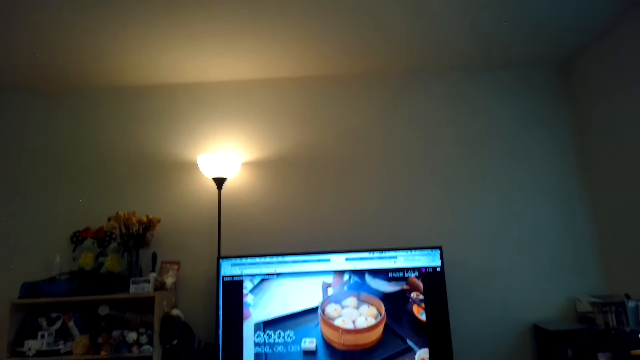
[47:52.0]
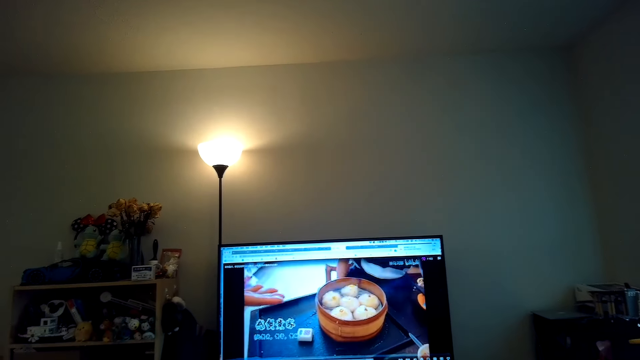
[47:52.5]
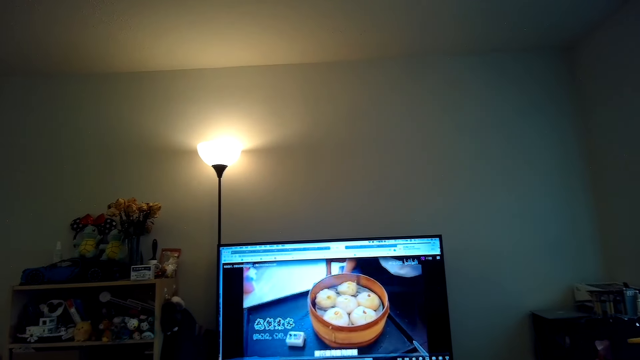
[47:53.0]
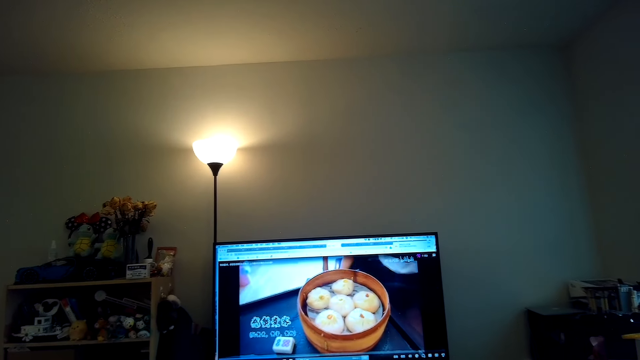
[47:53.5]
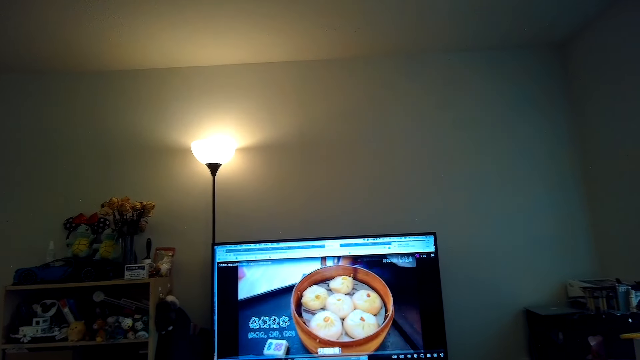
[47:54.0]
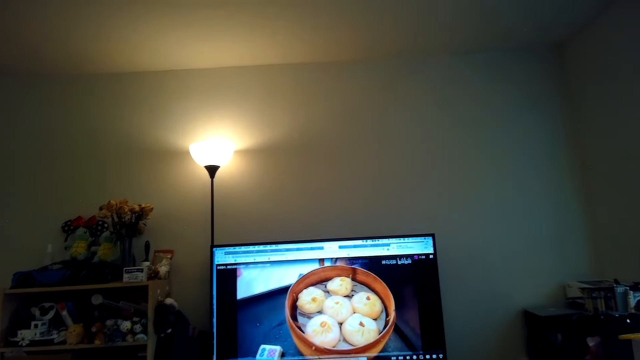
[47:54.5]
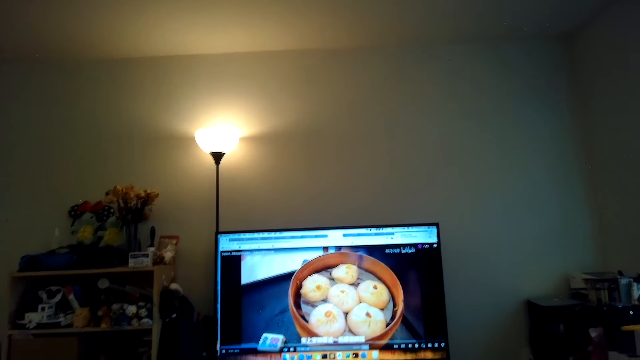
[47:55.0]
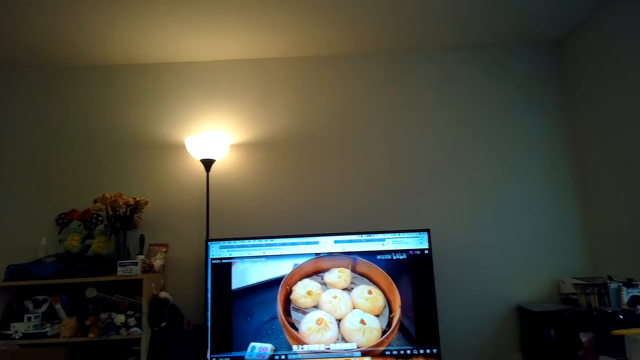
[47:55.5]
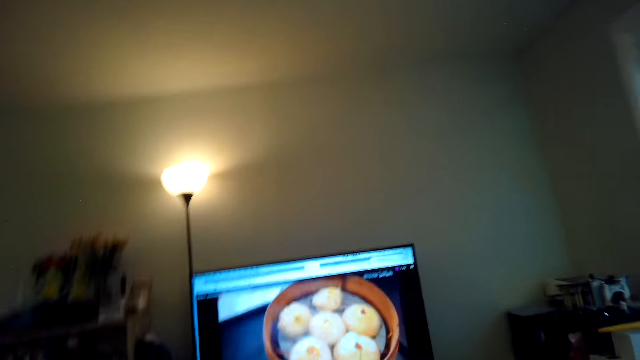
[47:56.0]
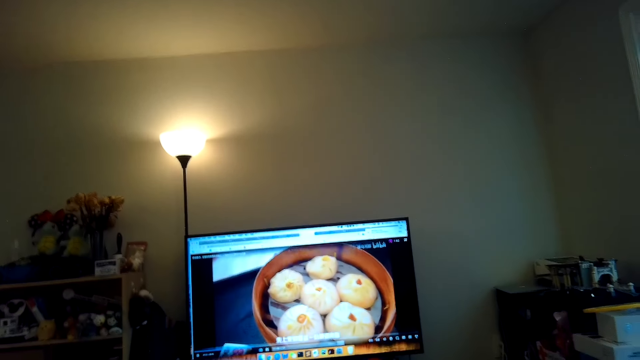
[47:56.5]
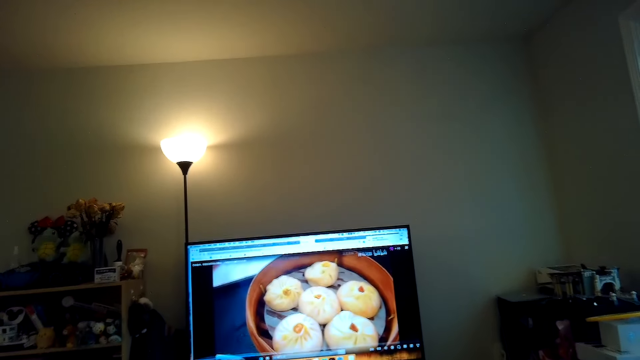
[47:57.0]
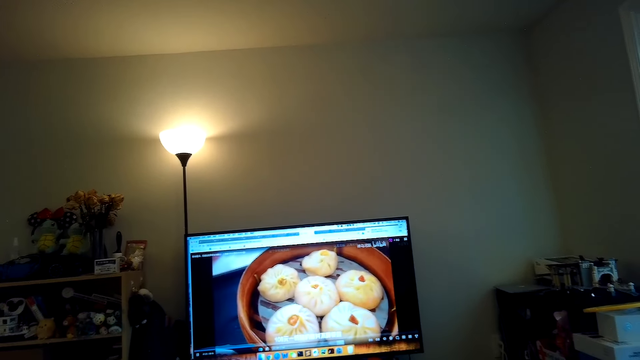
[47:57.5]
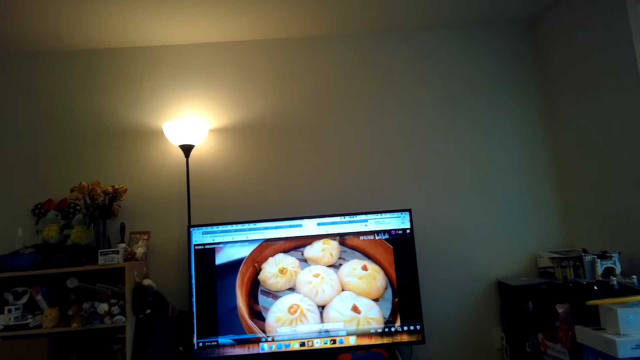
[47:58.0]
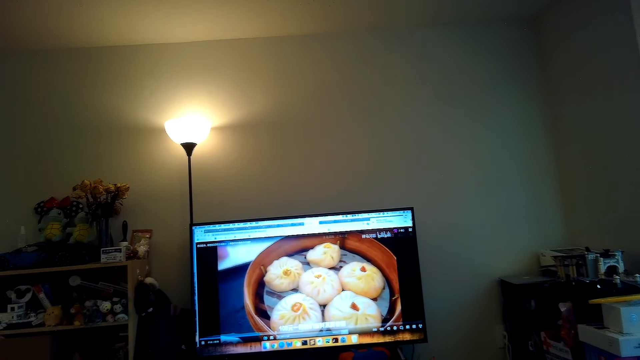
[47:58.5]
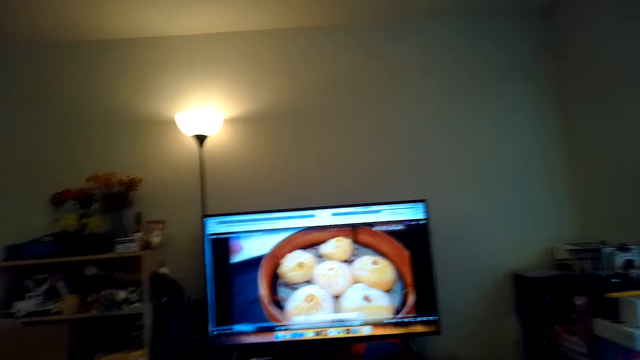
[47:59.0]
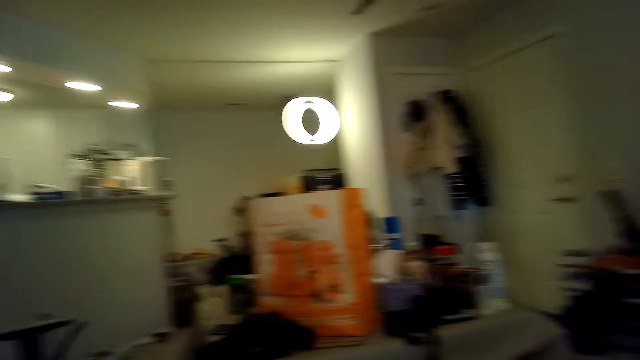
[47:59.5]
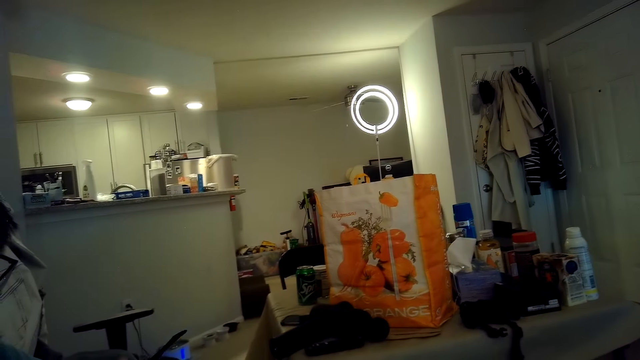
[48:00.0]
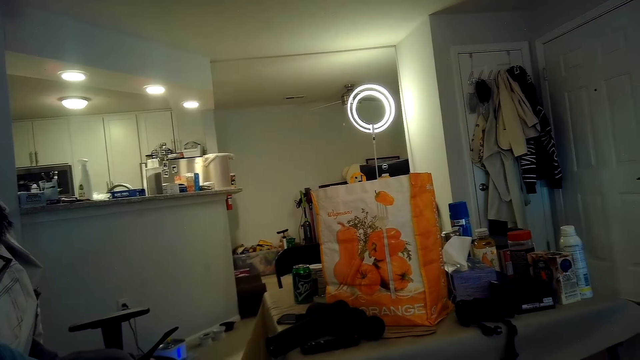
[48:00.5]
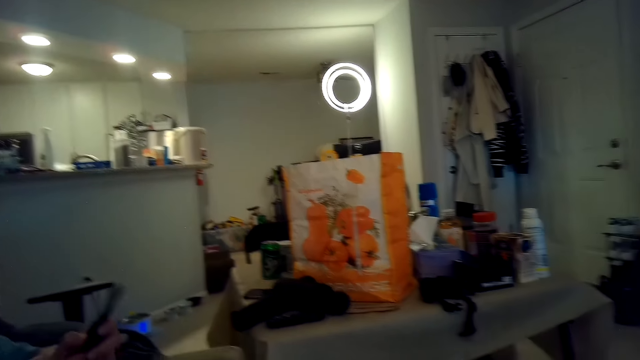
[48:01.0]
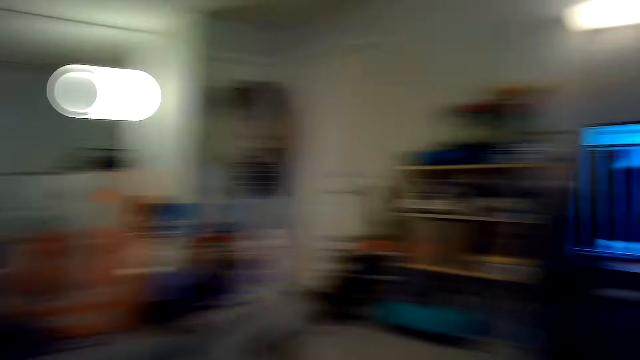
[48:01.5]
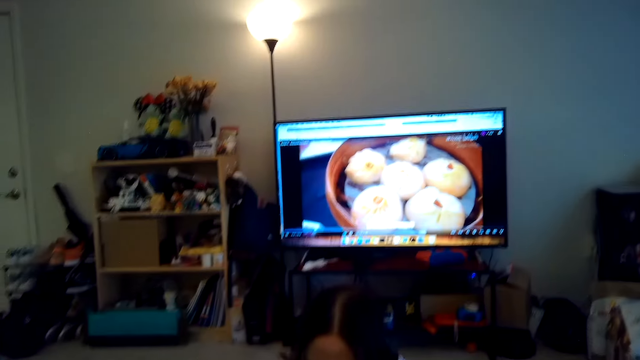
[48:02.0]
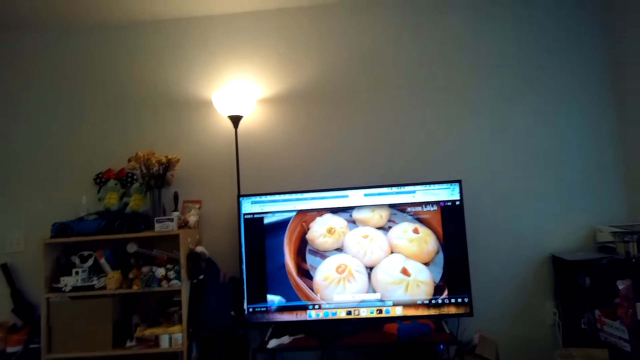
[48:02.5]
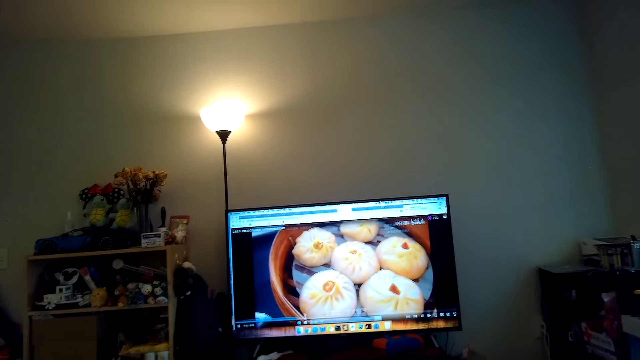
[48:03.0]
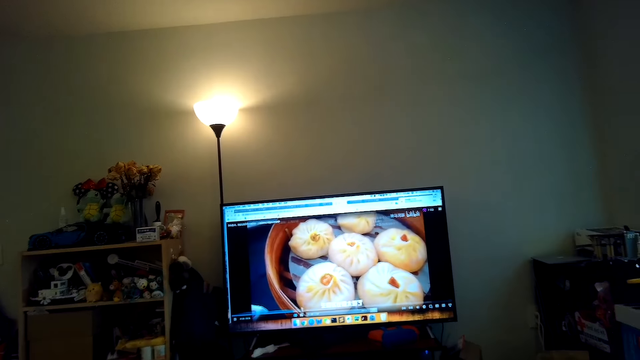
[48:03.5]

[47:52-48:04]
A person talks. Another person talks. The camera wearer looks around. They watch the TV.

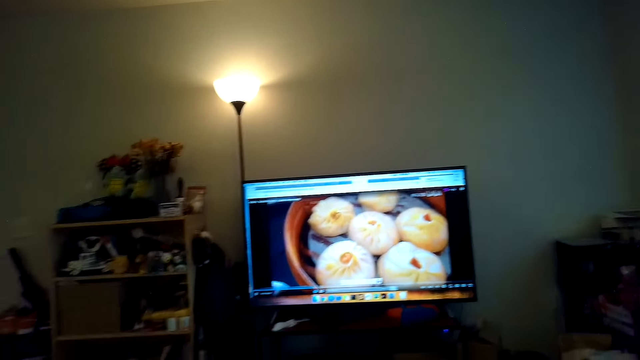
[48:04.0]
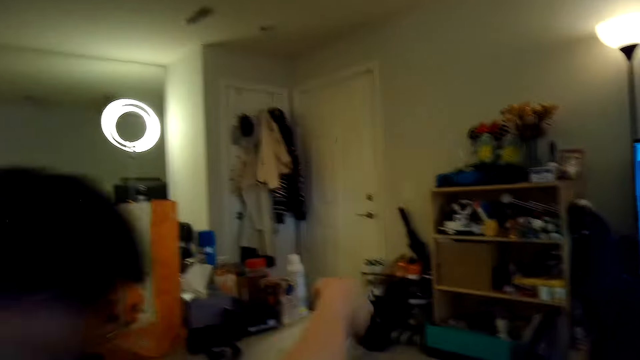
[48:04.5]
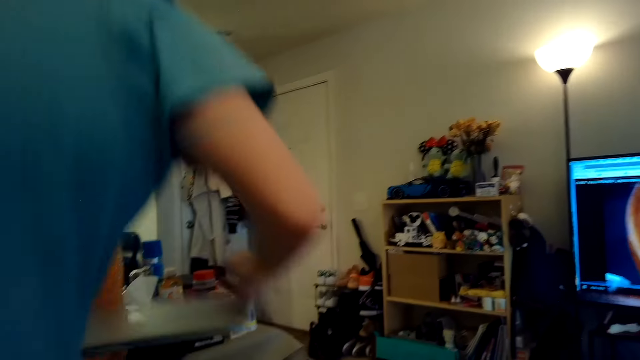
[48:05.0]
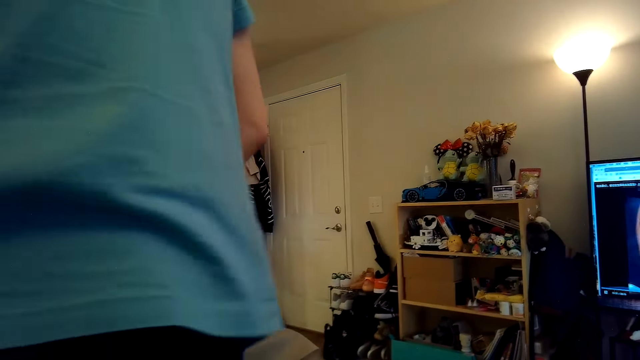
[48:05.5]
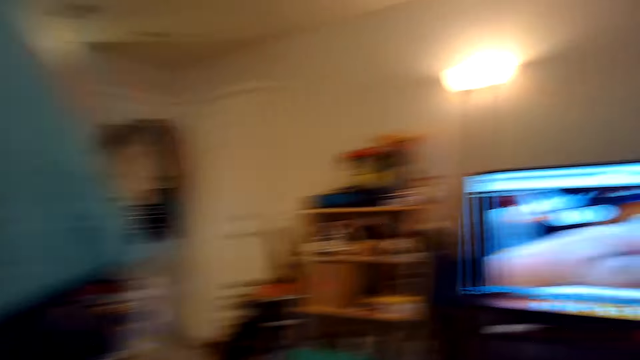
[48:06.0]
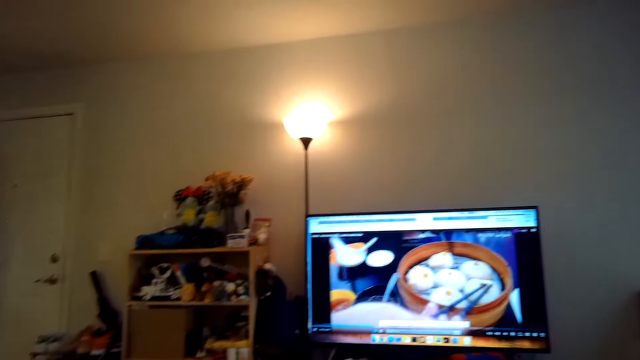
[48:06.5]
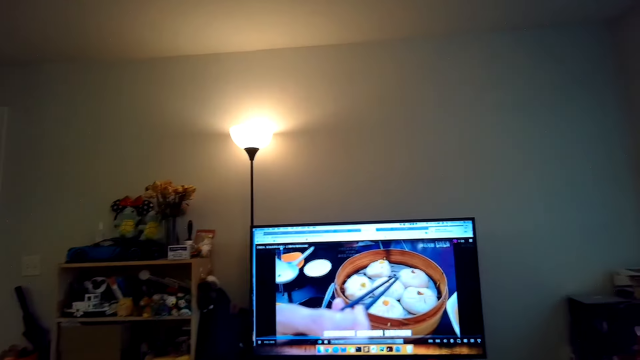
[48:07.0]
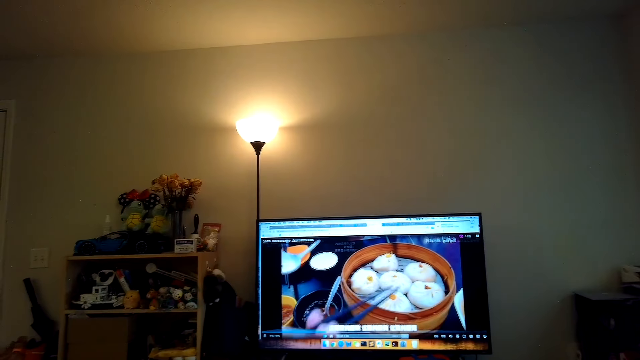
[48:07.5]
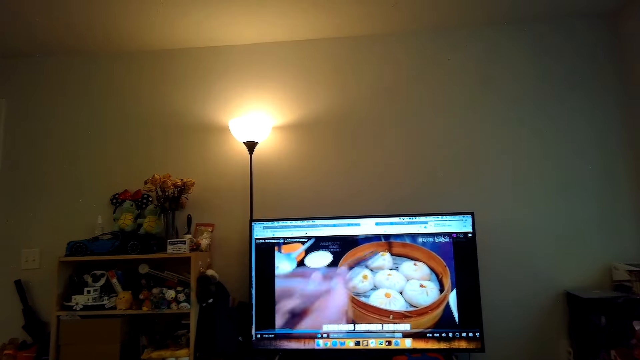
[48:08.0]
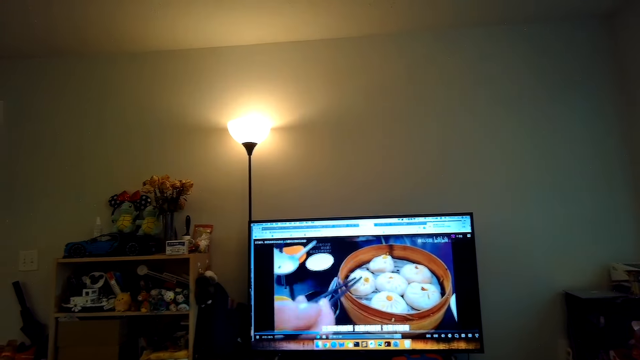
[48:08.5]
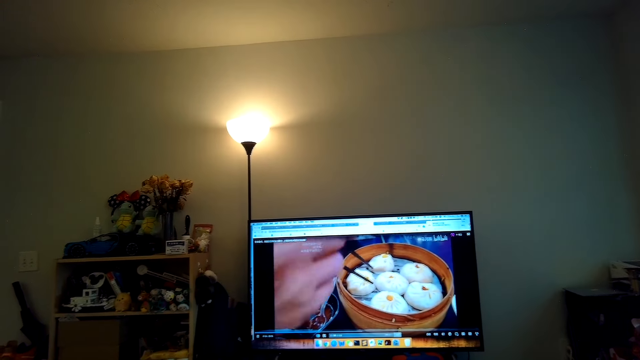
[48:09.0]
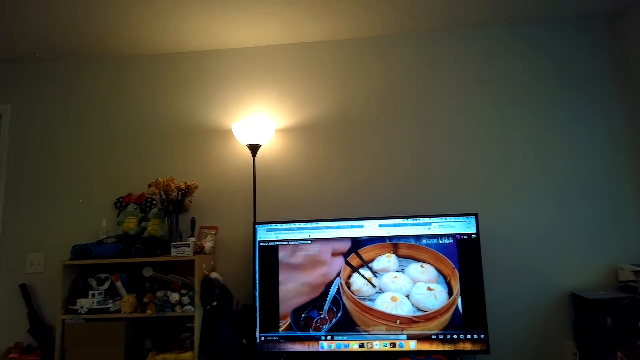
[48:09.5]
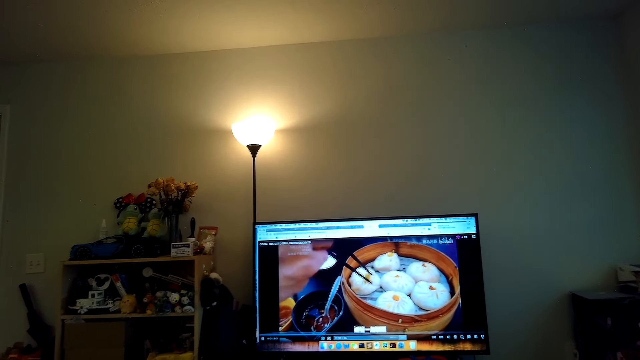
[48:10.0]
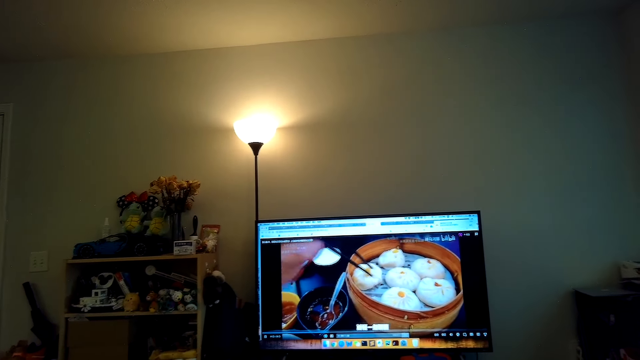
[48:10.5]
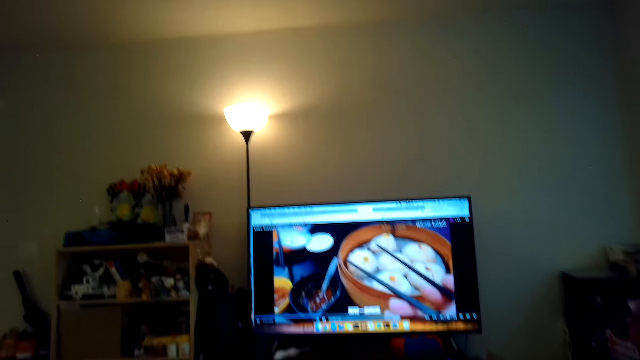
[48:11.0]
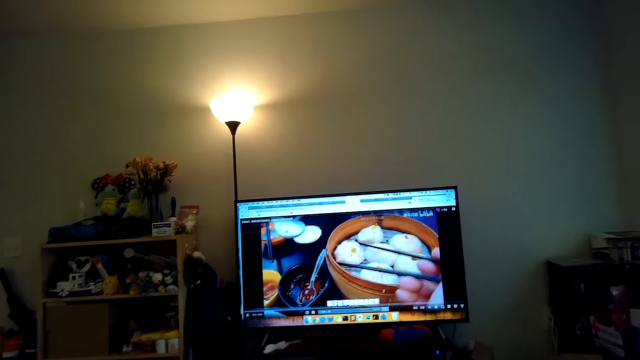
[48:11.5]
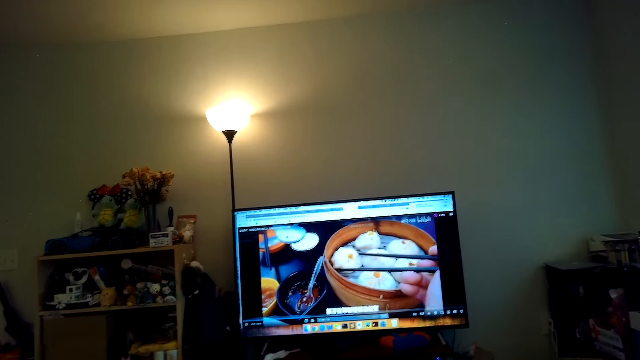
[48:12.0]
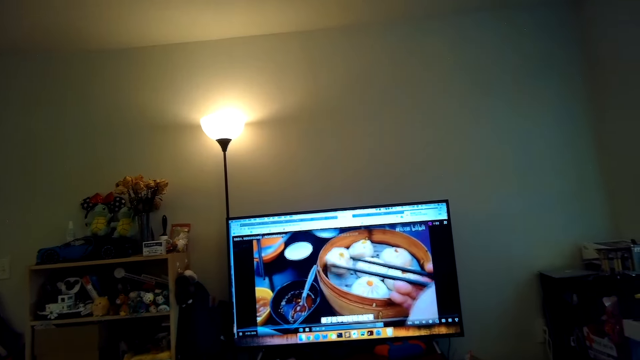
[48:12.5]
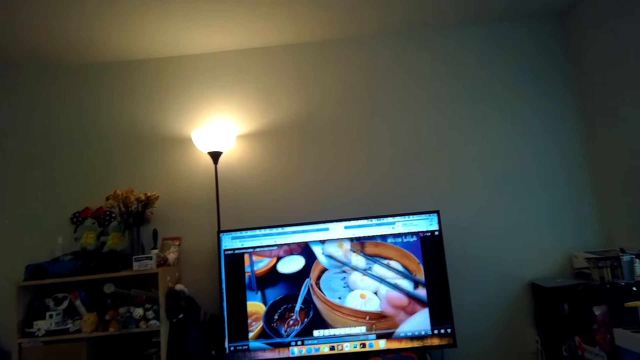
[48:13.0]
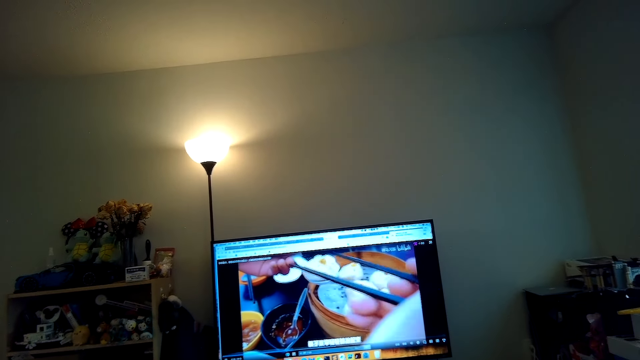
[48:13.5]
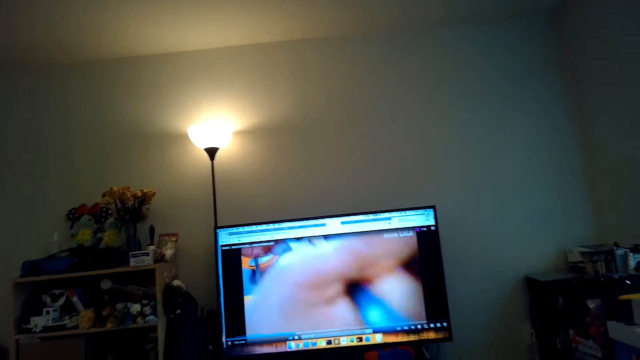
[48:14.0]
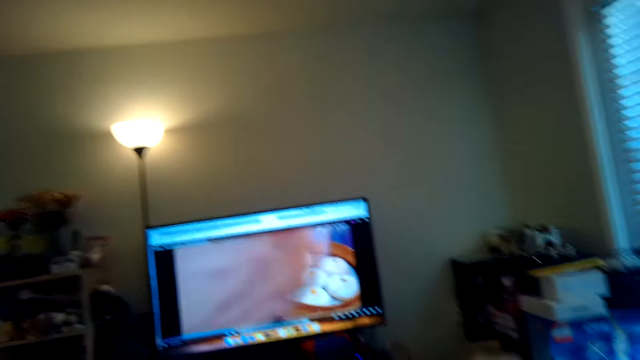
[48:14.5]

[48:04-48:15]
A person stands up. The camera wearer watches the TV. Another person talks.
